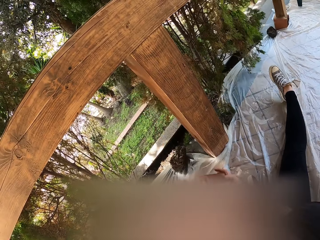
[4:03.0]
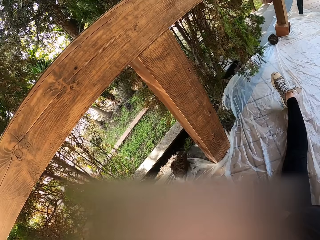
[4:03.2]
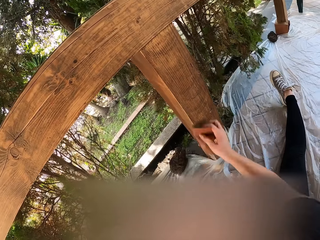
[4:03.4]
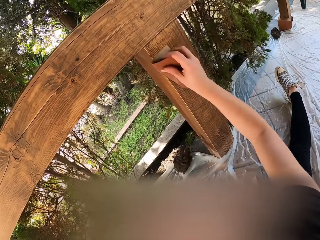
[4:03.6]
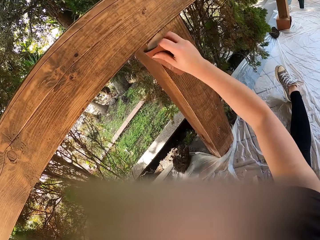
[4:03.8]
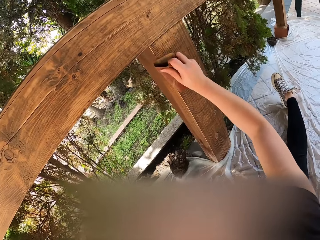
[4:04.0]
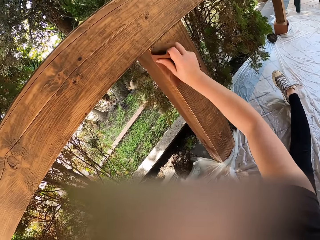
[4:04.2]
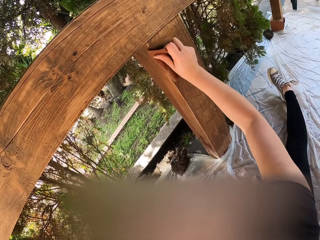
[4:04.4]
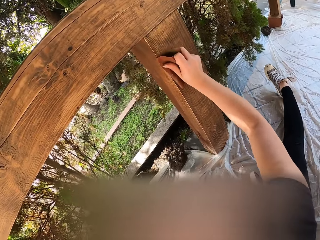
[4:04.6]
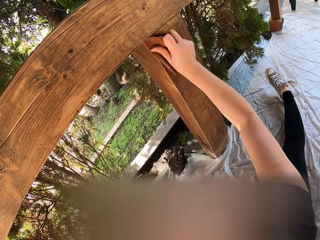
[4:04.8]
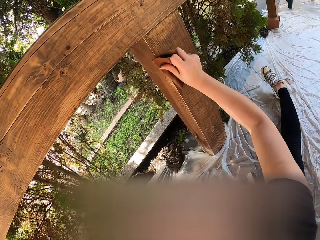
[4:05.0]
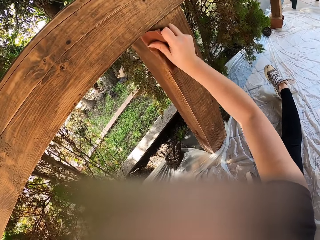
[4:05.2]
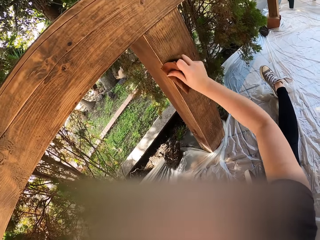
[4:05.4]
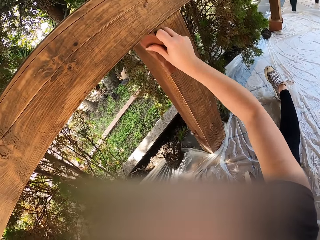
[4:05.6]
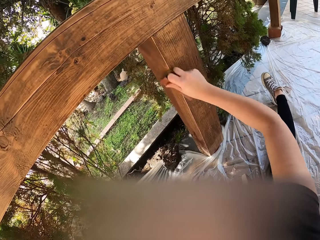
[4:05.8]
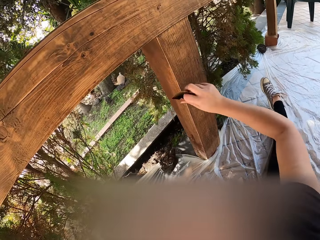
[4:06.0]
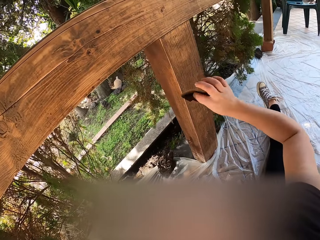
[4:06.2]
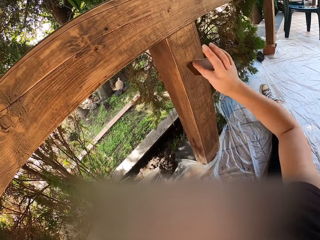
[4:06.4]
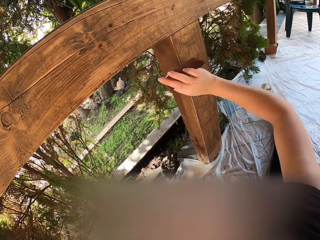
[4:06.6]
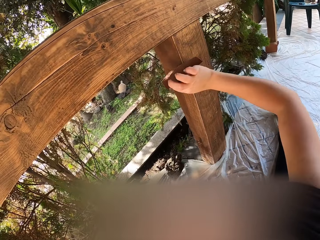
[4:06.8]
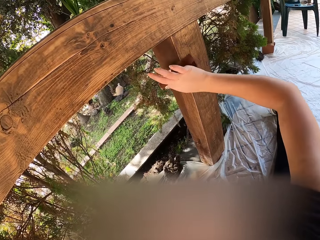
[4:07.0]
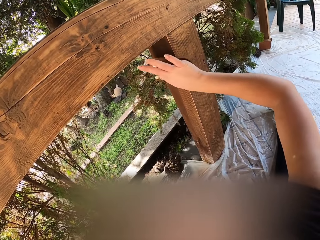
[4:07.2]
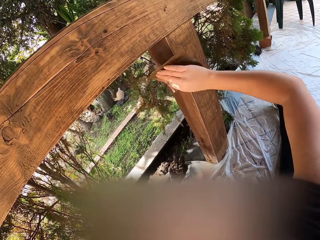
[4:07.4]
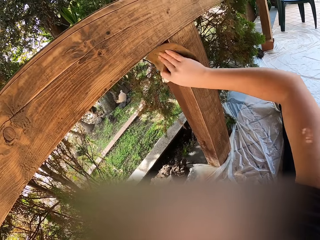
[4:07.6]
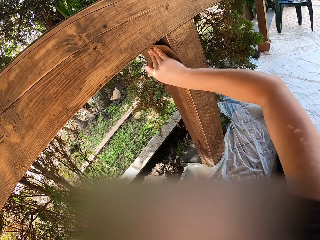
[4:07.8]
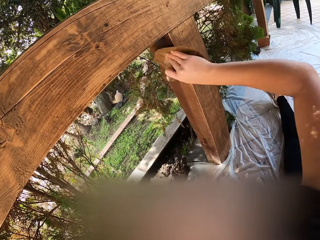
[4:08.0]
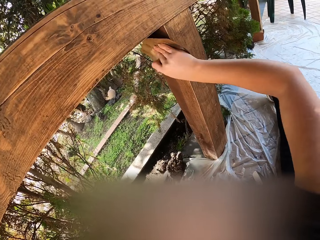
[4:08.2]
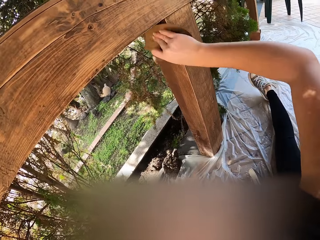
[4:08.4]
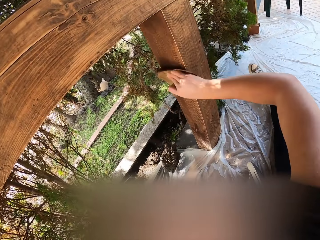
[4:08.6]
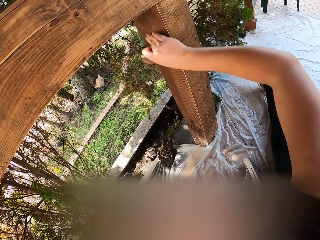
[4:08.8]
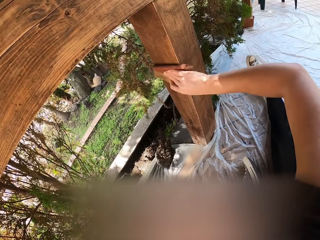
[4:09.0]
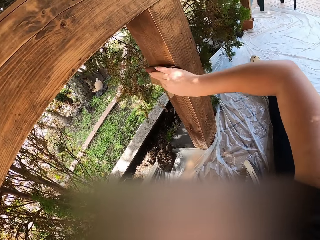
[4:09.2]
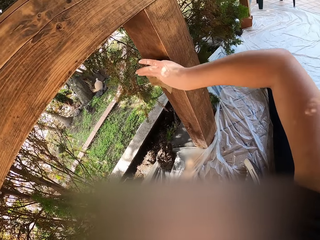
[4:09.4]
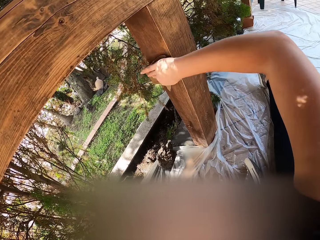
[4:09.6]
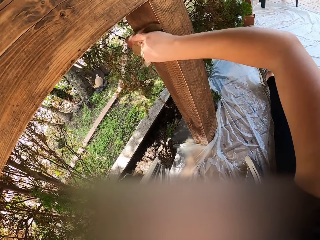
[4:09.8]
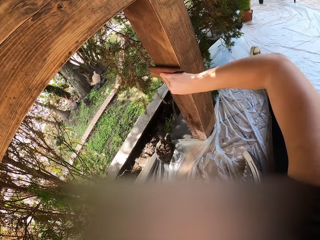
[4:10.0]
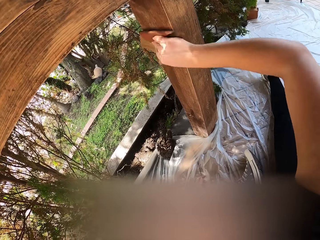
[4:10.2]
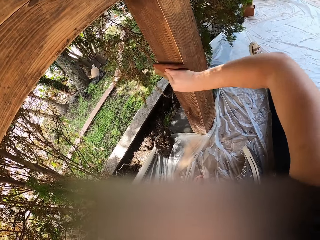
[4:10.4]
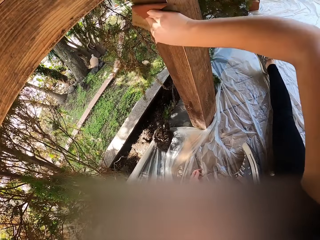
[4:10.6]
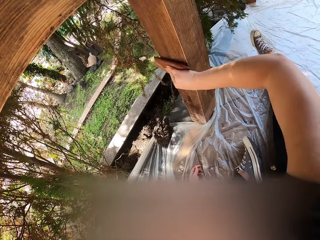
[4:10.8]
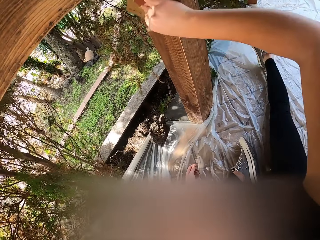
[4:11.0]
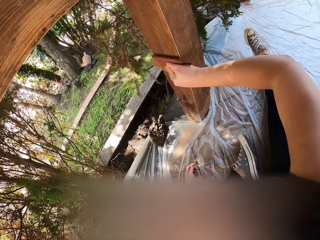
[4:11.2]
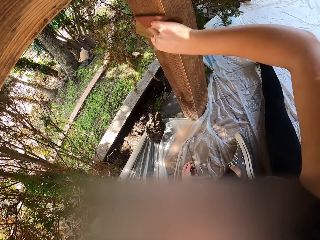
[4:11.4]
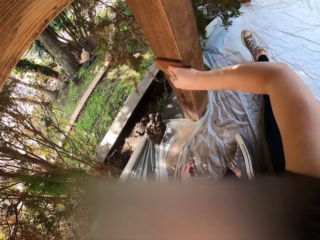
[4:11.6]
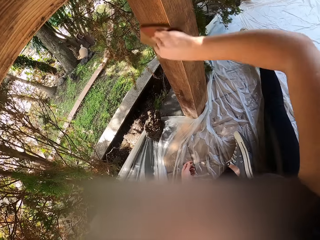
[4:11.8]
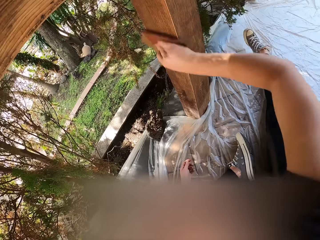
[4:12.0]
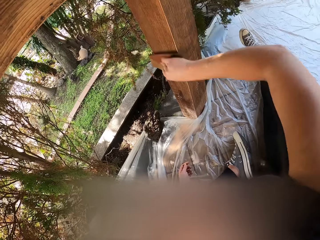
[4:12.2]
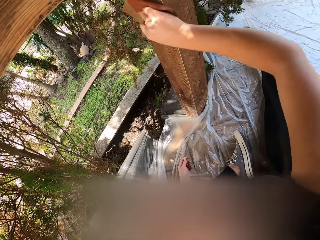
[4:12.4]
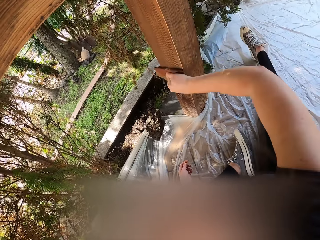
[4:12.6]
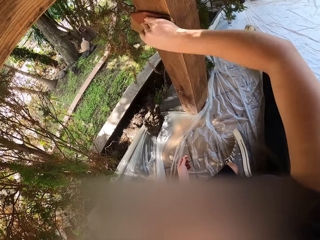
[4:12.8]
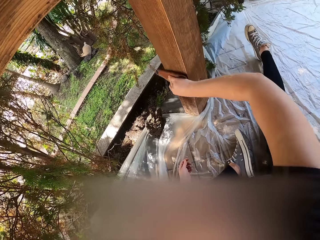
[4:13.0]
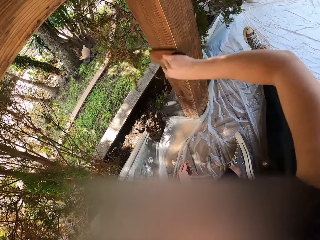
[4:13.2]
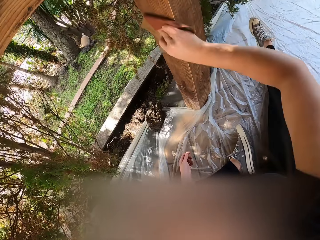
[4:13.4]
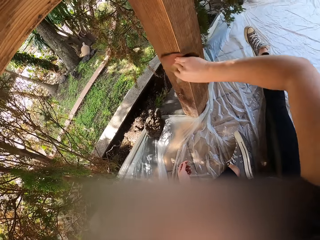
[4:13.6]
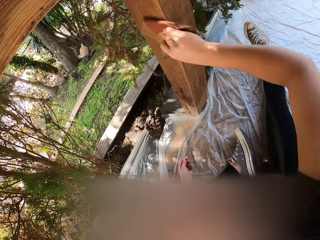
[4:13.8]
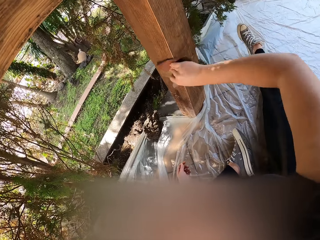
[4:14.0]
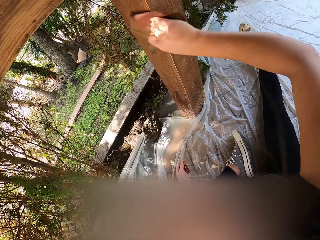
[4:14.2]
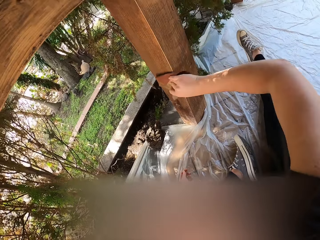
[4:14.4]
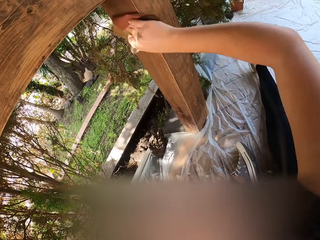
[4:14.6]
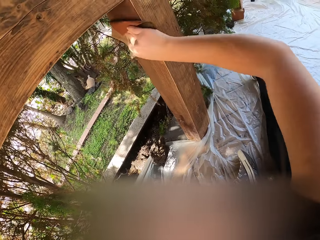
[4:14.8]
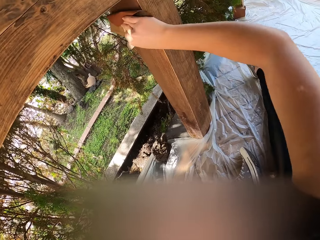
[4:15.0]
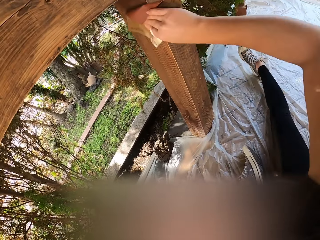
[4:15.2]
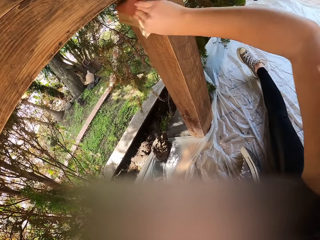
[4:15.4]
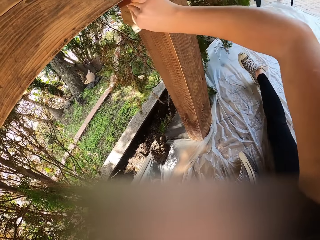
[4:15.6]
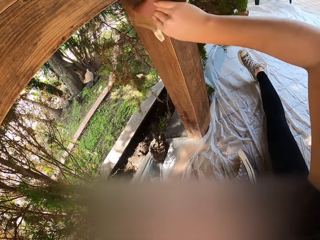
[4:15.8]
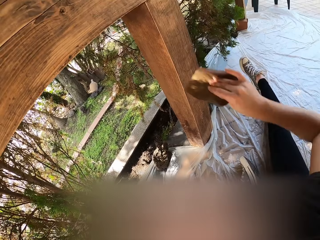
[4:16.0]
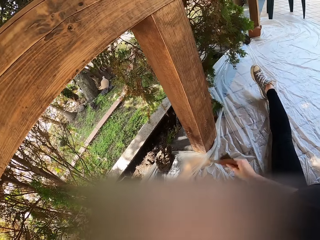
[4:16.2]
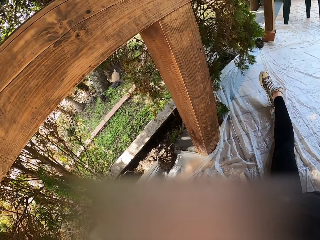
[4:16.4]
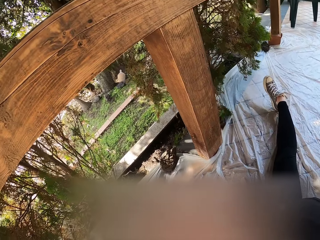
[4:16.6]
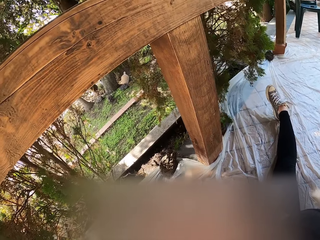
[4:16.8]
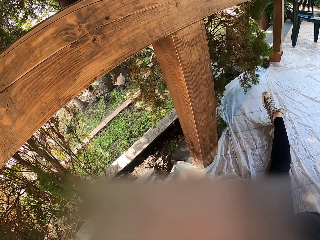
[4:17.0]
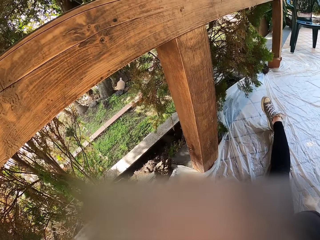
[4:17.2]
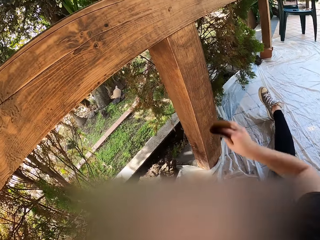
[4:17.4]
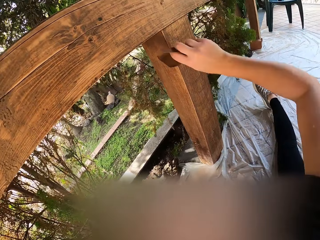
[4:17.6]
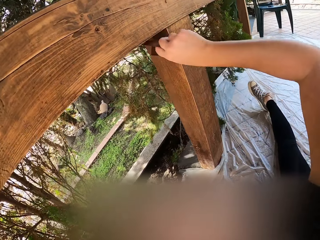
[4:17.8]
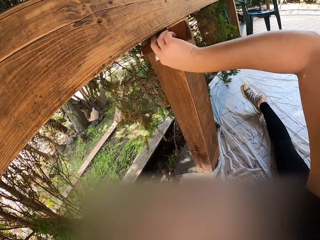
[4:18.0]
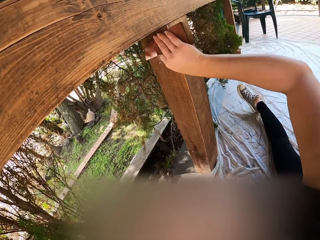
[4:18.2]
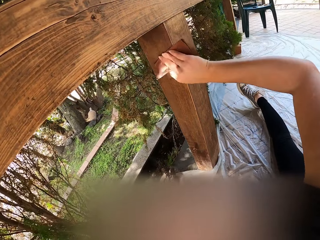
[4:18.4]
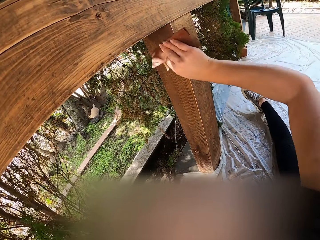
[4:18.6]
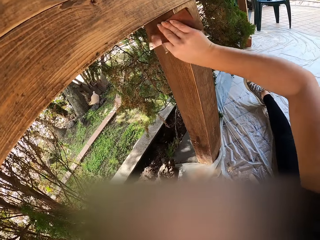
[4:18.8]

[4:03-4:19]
The camera wearer holds the sandpaper with the hands. They smoothen the wood. They hold the sandpaper with the hands. They smoothen the wood.

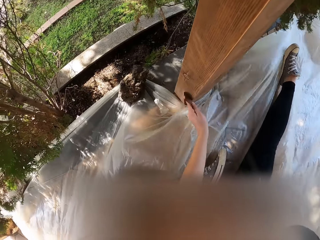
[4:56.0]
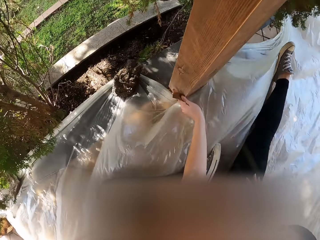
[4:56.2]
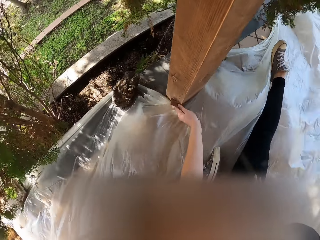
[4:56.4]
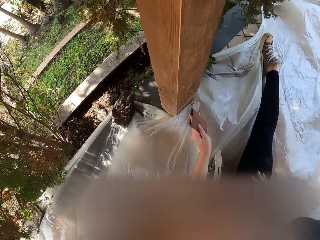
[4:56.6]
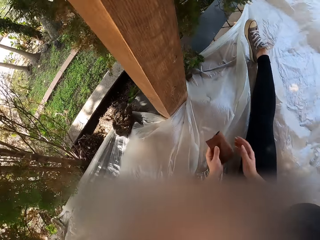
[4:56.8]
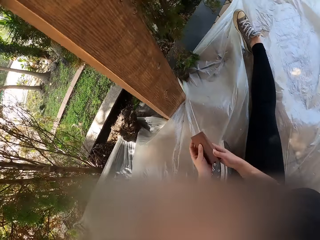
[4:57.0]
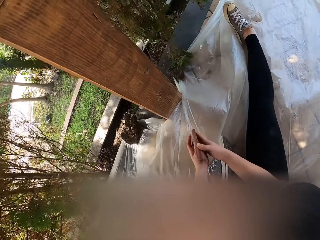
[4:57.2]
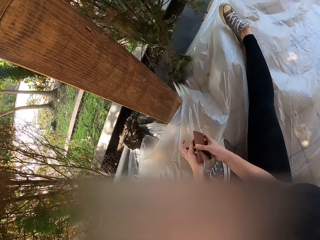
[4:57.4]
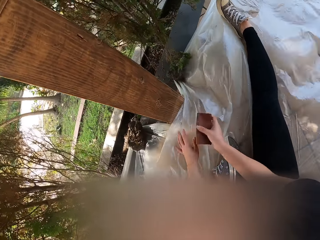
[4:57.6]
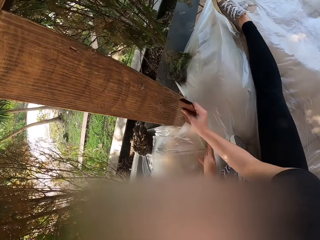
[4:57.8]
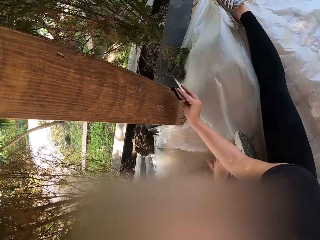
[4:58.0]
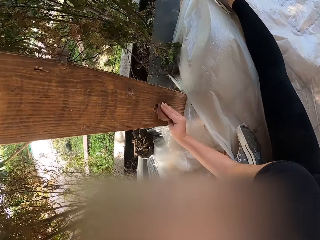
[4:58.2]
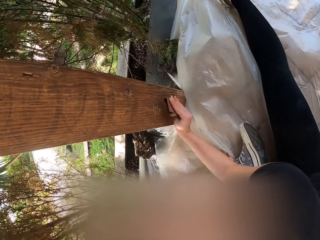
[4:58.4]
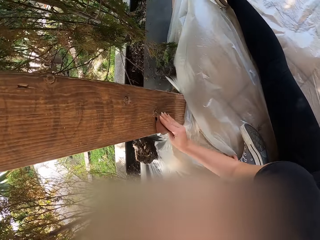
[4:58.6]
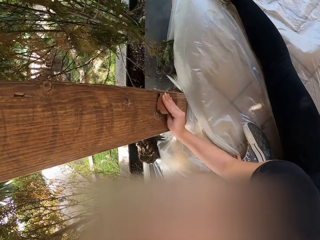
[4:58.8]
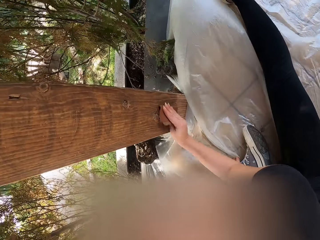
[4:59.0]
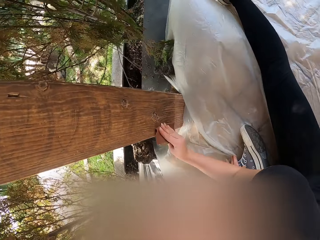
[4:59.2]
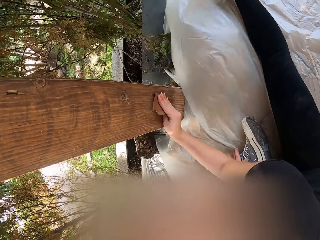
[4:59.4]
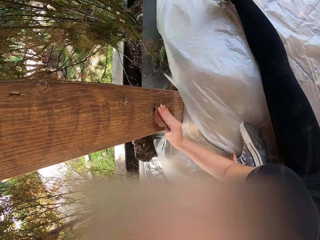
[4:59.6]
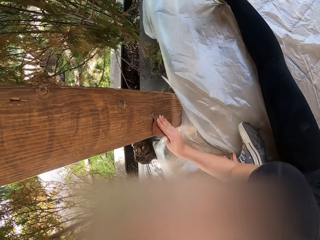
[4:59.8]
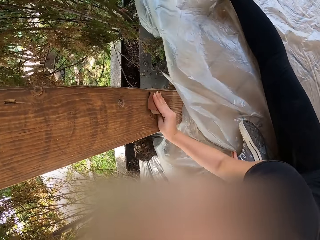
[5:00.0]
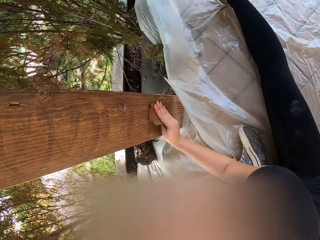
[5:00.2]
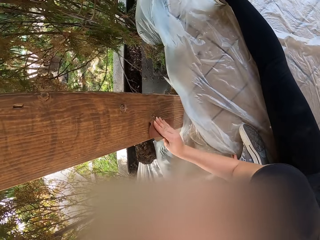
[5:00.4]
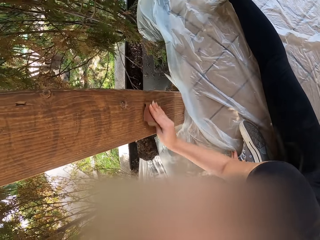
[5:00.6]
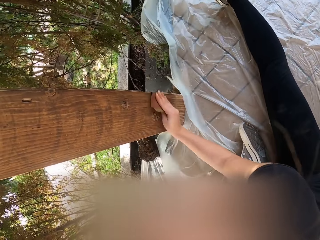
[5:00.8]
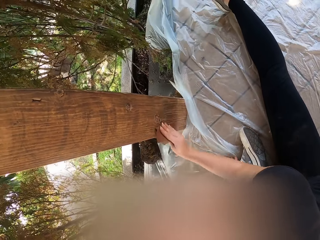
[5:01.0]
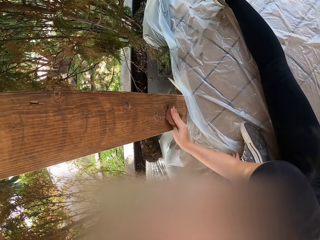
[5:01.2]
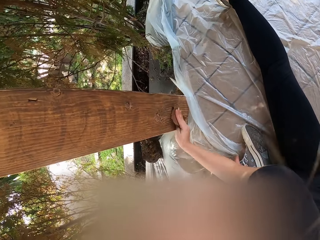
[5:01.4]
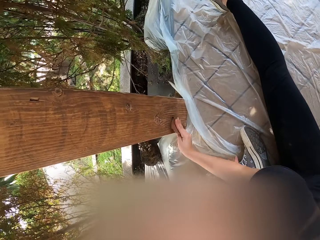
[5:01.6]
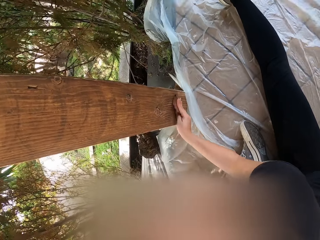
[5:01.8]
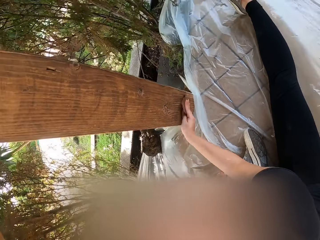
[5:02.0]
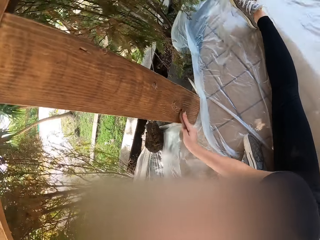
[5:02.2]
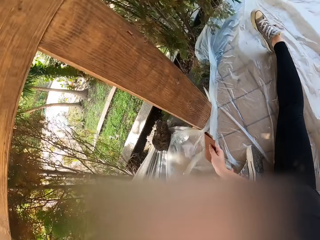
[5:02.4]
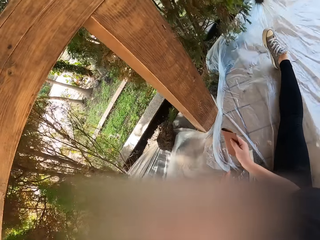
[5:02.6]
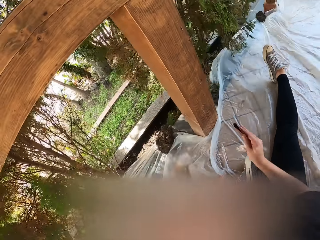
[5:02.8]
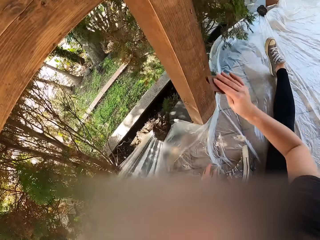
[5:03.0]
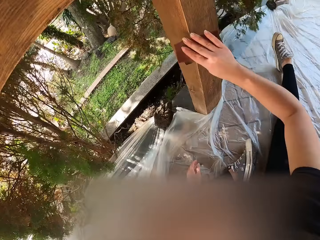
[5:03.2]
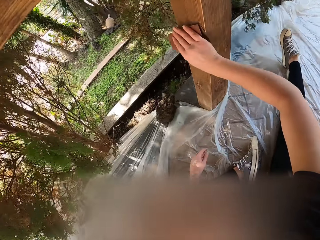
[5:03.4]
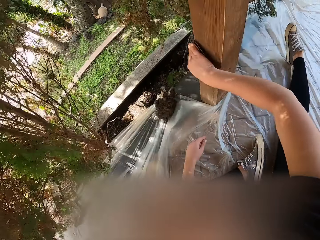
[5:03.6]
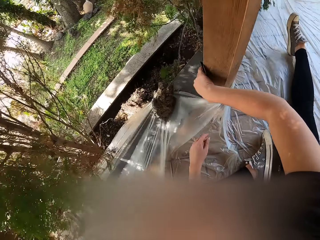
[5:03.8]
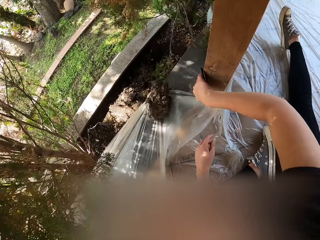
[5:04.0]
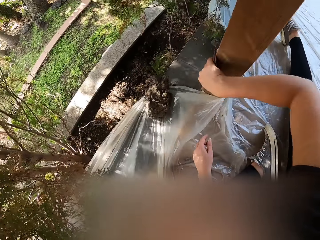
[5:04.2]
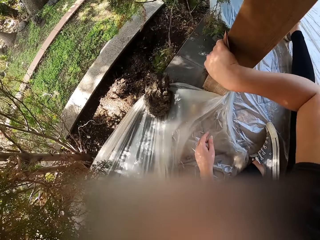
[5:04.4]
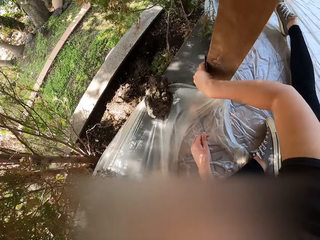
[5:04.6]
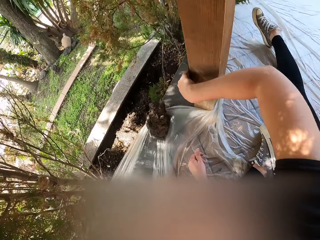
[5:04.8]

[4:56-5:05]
The camera wearer holds the sandpaper with the hands. They hold the sandpaper with the right hand. They smoothen the wood. They hold the sandpaper. They smoothen the wood.
